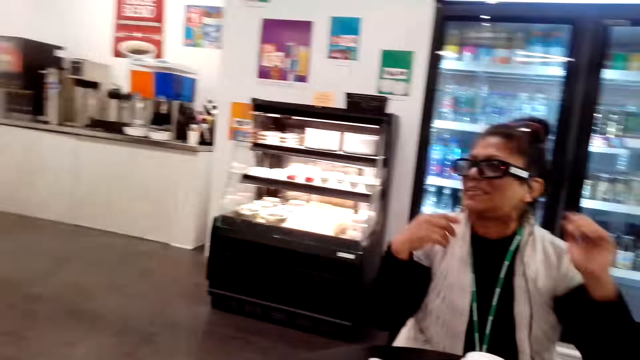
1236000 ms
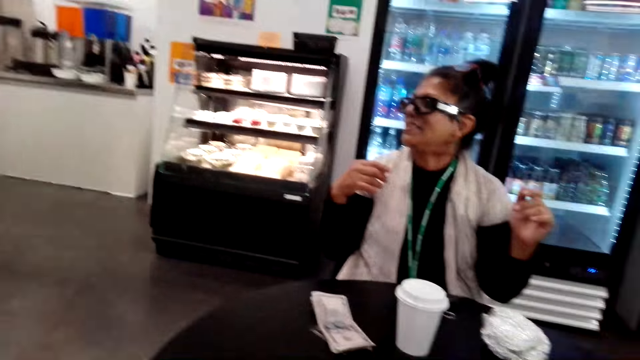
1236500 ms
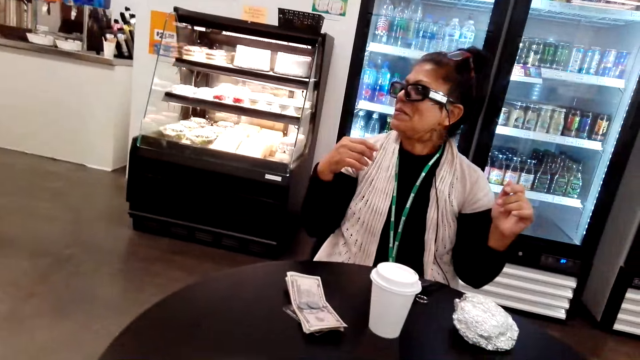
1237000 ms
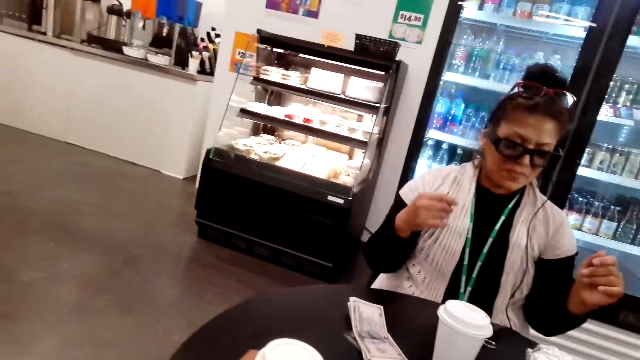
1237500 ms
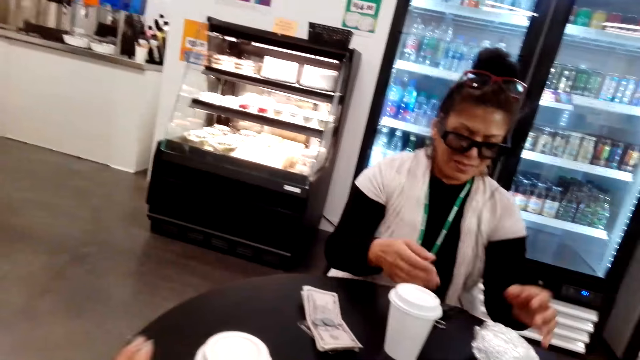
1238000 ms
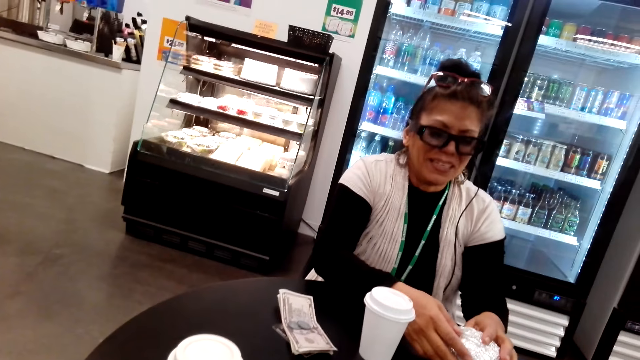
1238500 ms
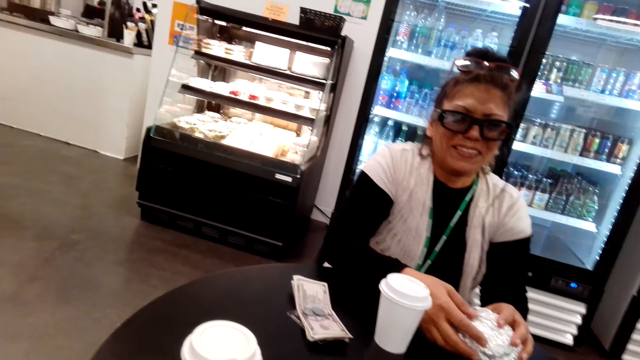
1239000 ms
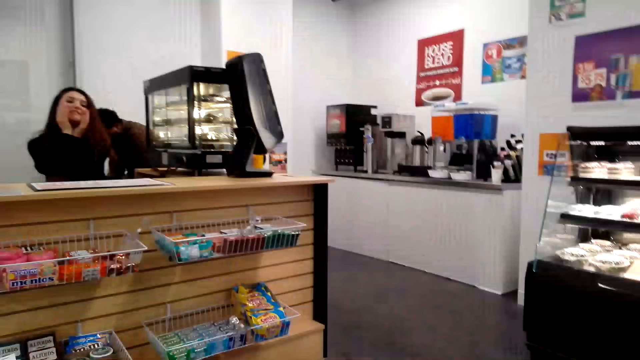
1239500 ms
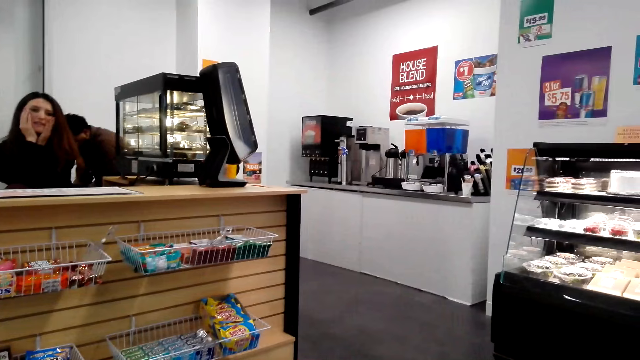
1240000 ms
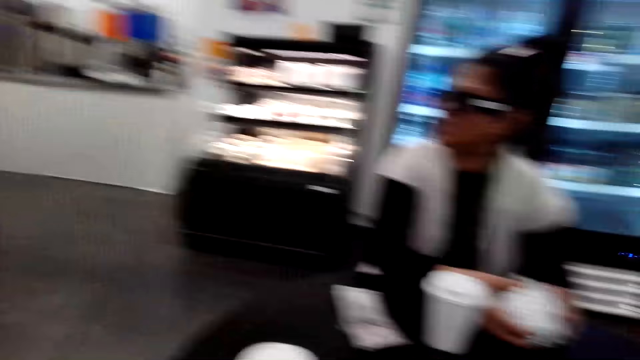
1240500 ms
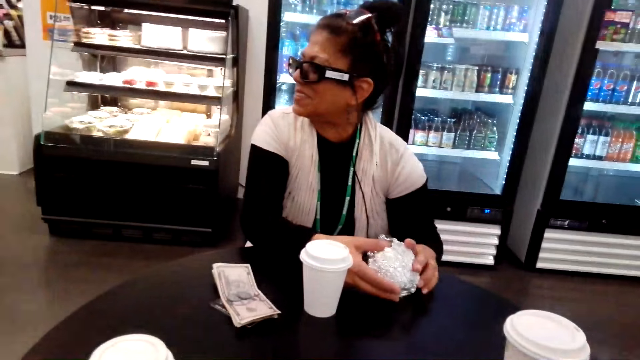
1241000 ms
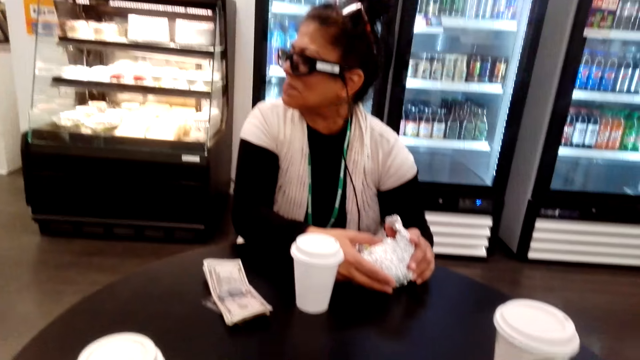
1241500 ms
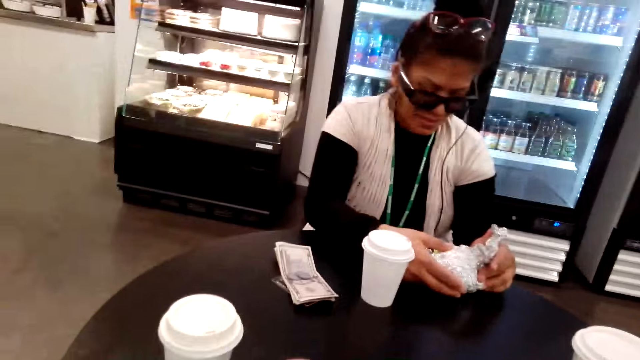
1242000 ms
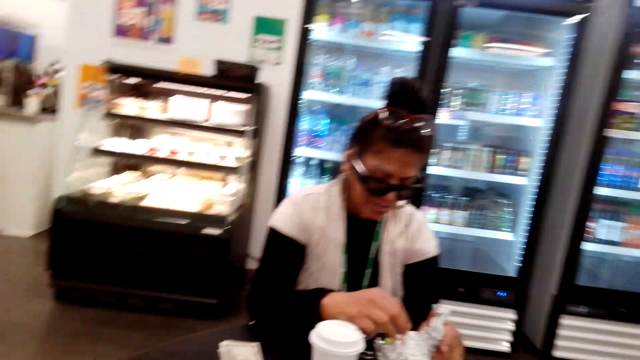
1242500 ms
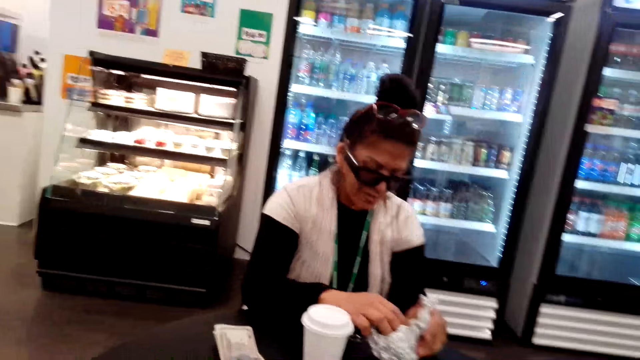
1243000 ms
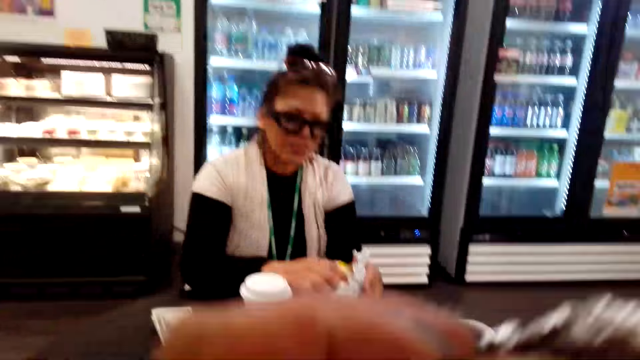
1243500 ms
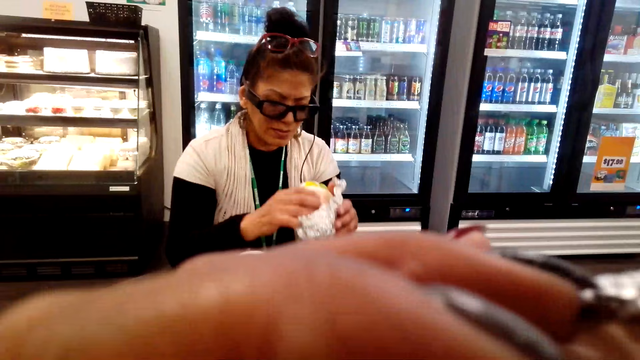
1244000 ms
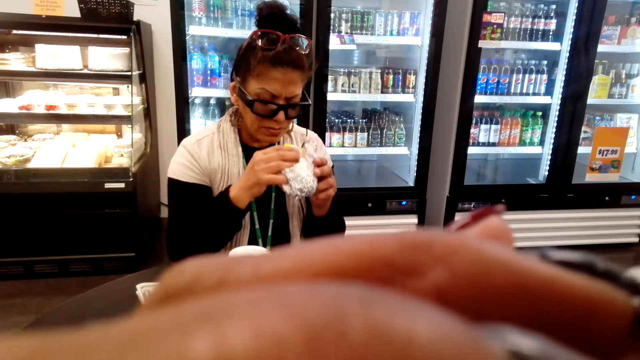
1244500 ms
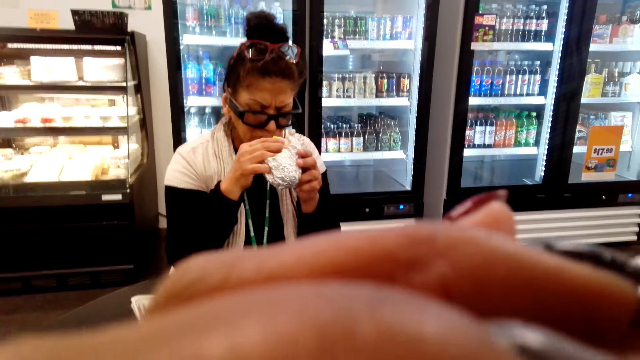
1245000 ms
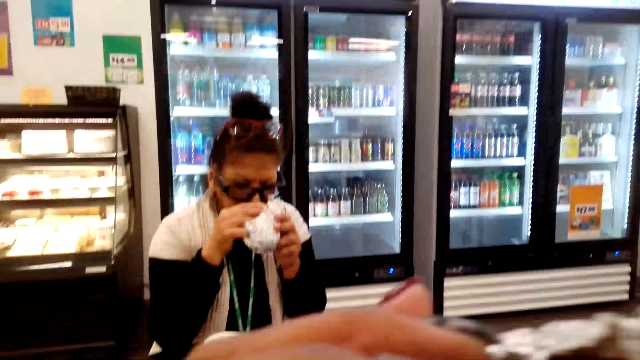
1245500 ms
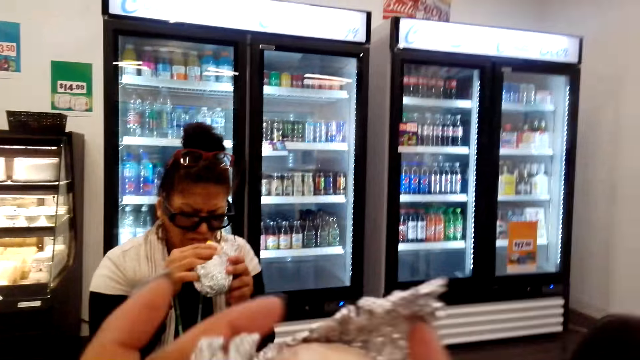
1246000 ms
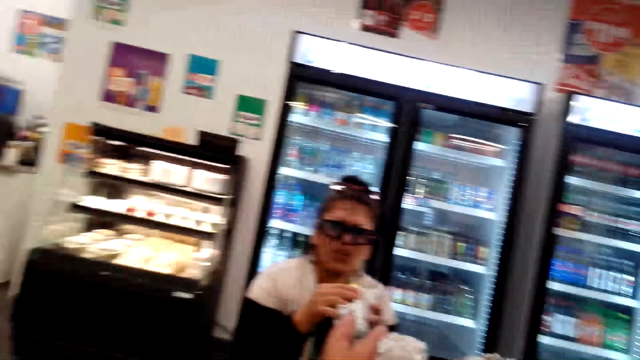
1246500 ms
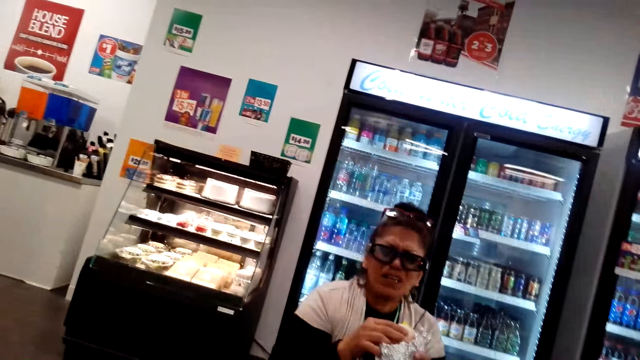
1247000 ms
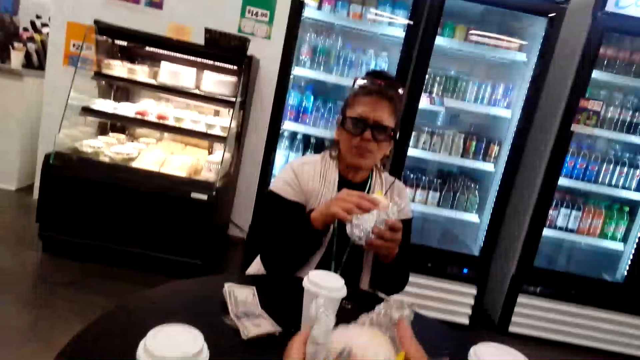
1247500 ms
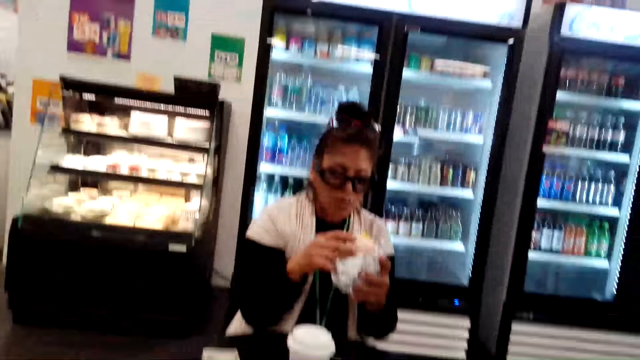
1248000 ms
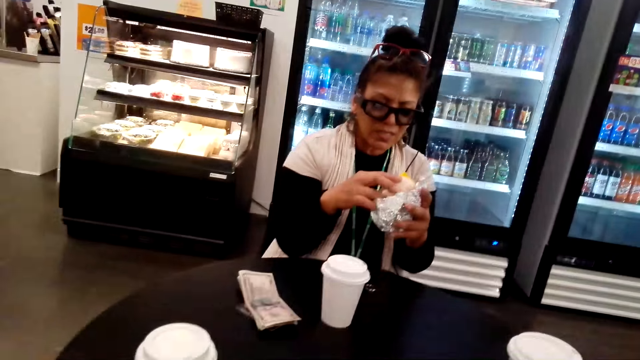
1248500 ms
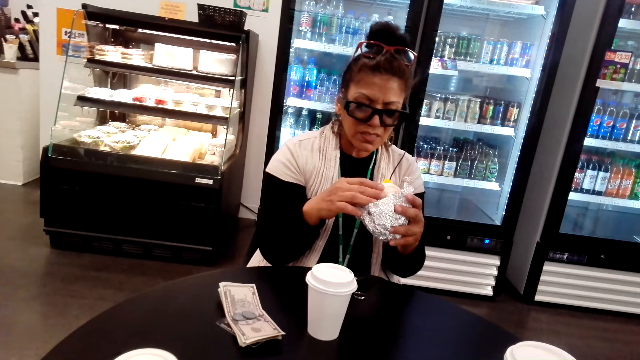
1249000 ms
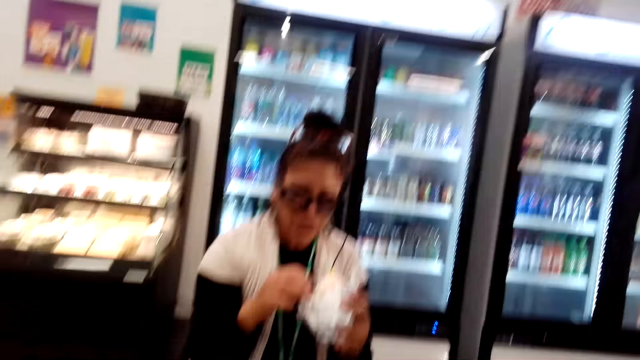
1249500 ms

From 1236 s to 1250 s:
A lady talks to the camera wearer. The camera wearer looks at a woman. They eat the sandwich. Another lady eats the sandwich.

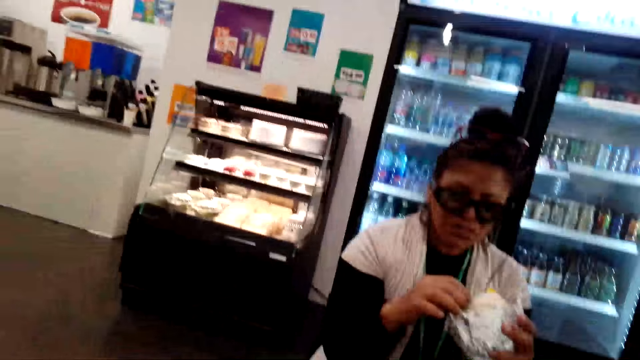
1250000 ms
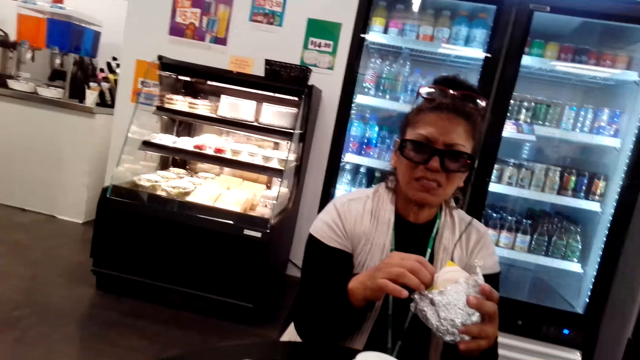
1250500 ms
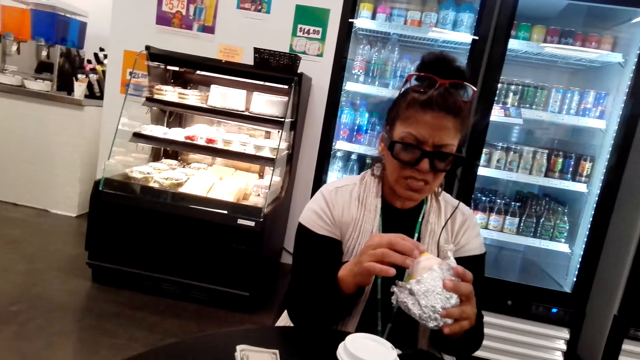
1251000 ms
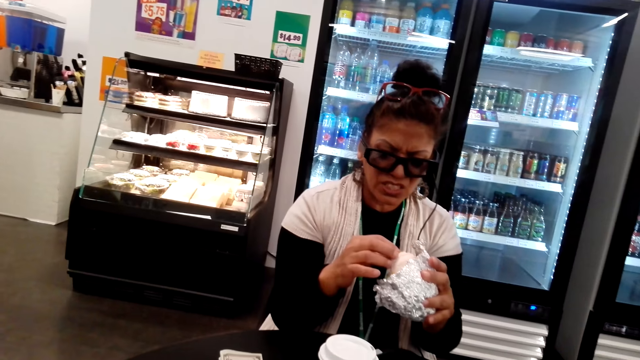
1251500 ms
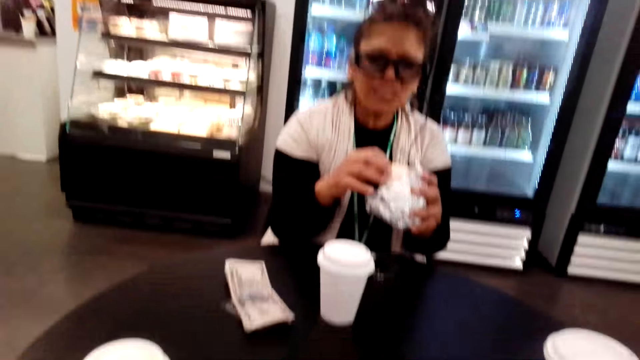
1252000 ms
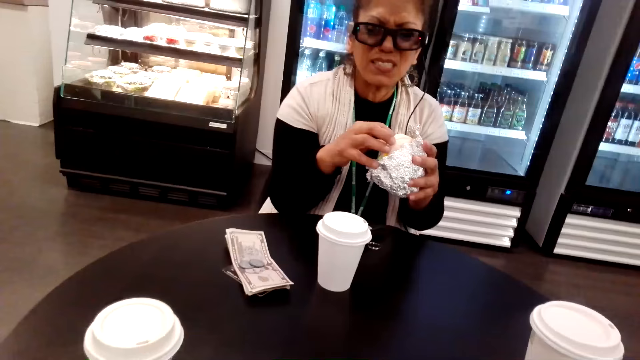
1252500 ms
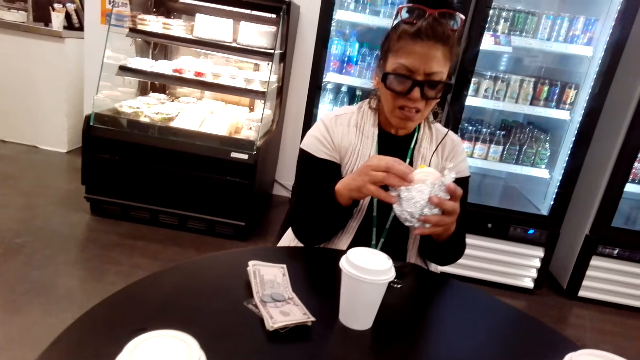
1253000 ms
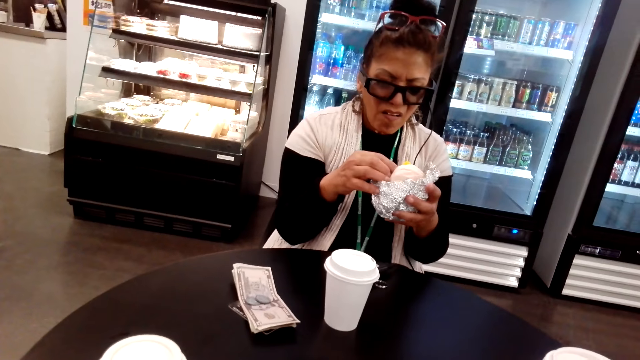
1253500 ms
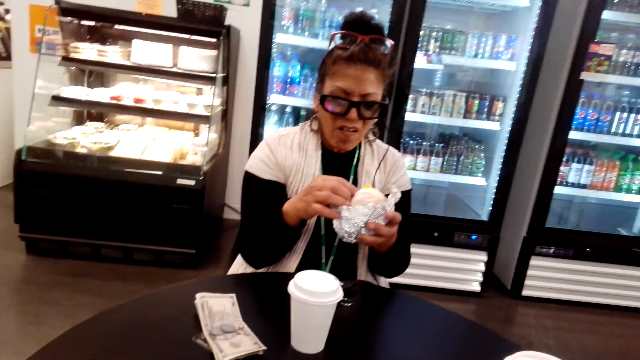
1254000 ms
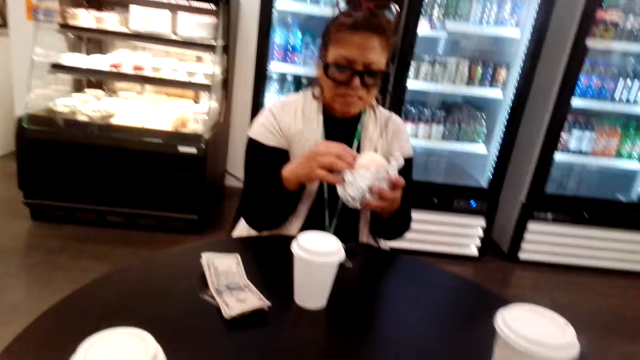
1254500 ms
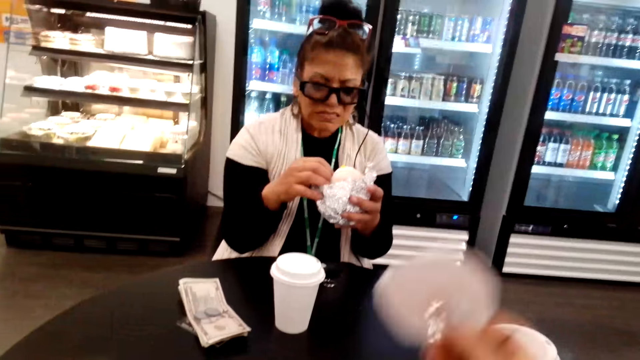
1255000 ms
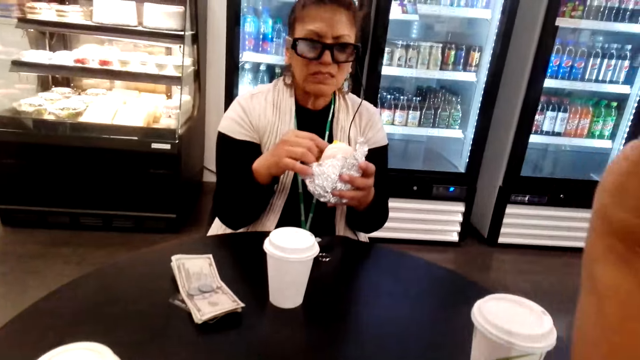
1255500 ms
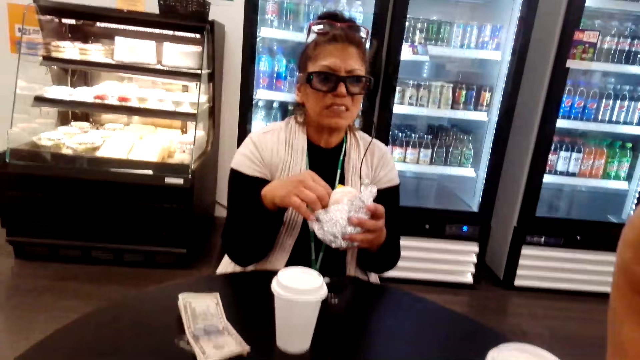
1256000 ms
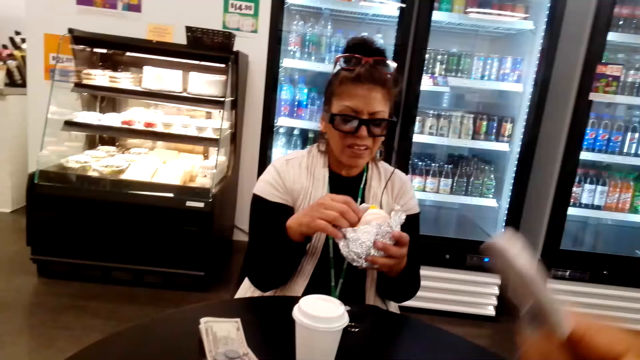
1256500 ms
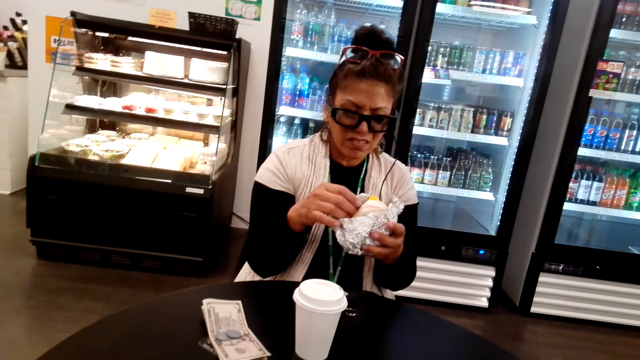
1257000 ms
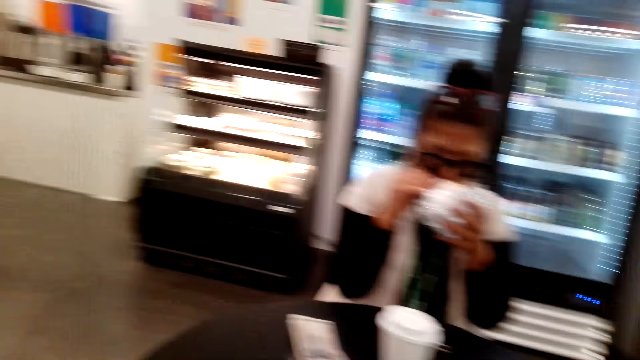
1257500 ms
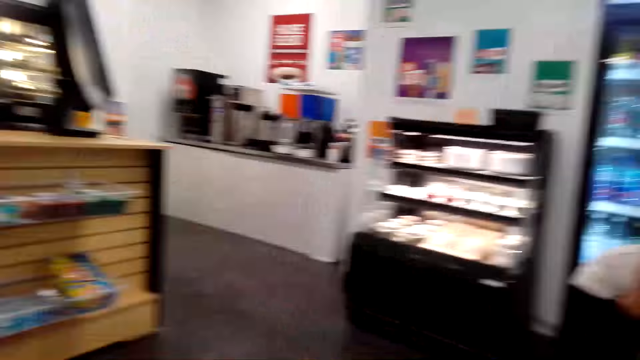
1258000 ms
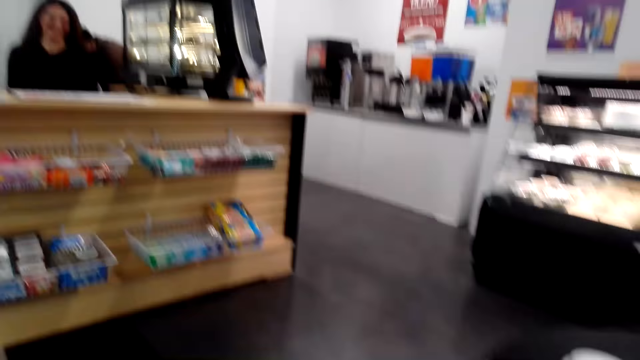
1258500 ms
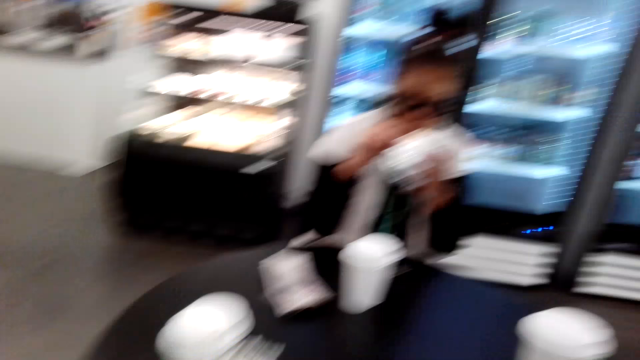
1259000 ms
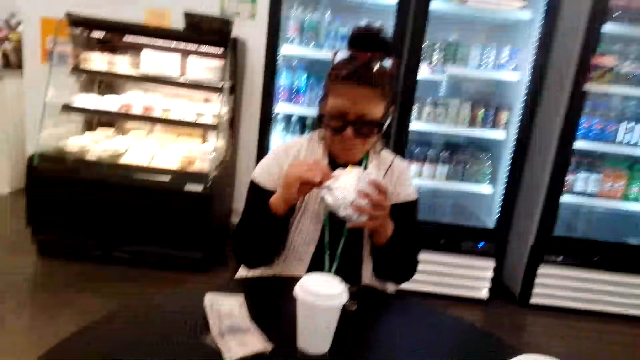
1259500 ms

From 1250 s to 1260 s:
The camera wearer talks with a woman. They look around.
